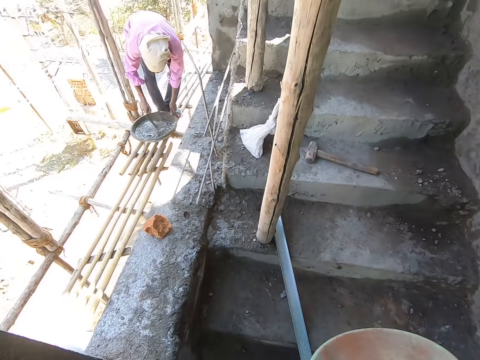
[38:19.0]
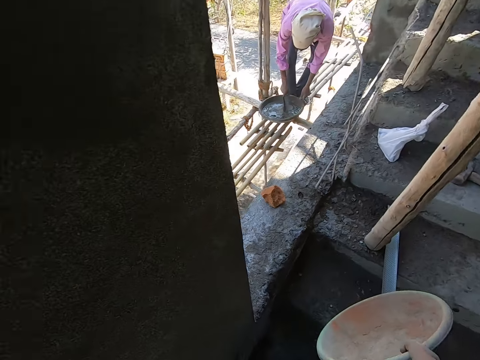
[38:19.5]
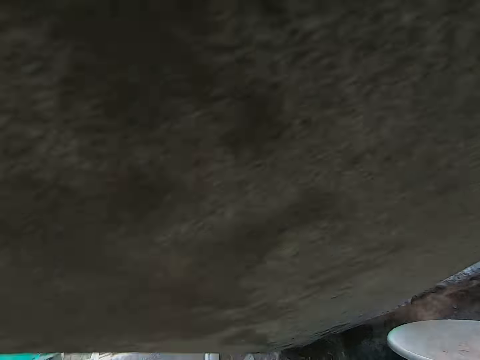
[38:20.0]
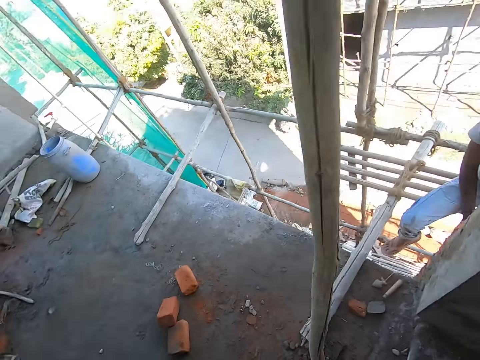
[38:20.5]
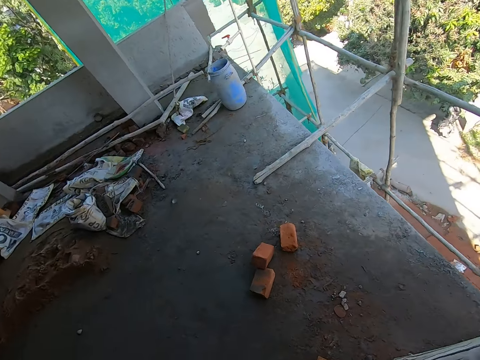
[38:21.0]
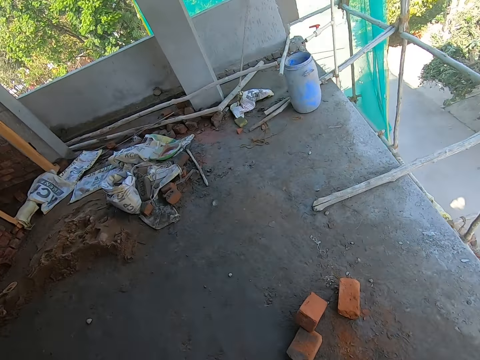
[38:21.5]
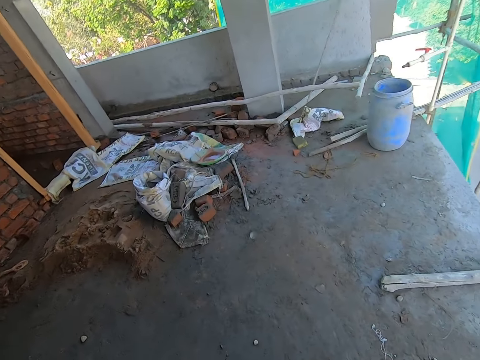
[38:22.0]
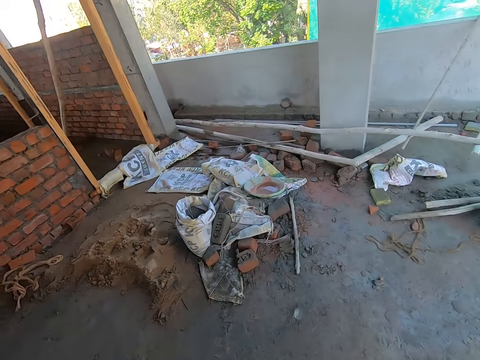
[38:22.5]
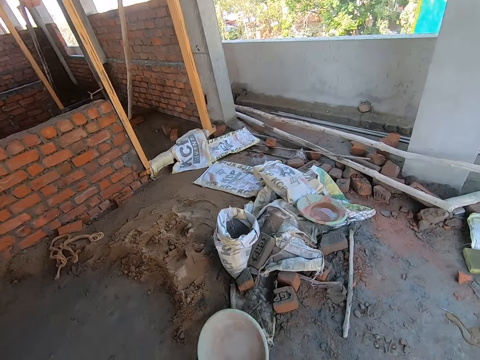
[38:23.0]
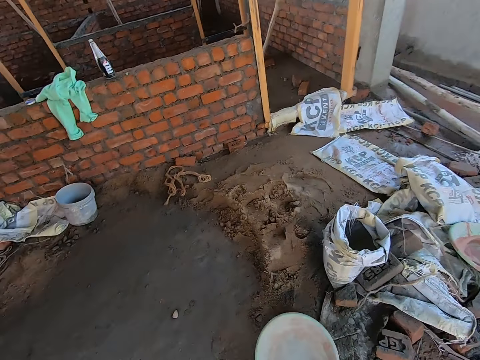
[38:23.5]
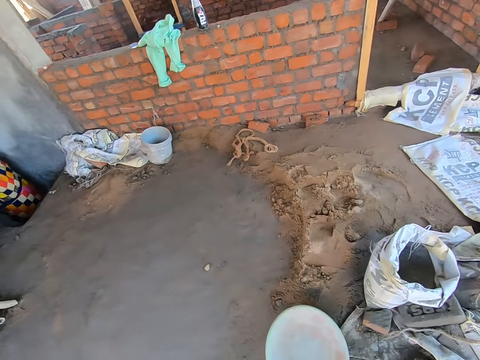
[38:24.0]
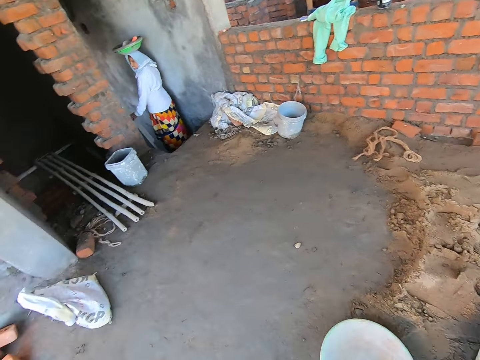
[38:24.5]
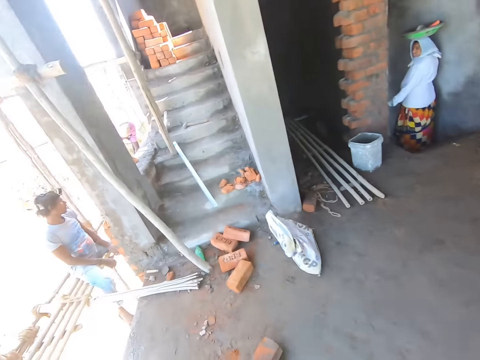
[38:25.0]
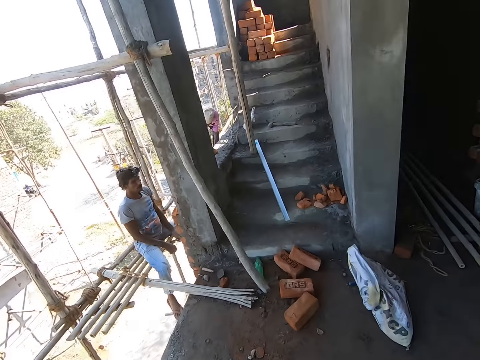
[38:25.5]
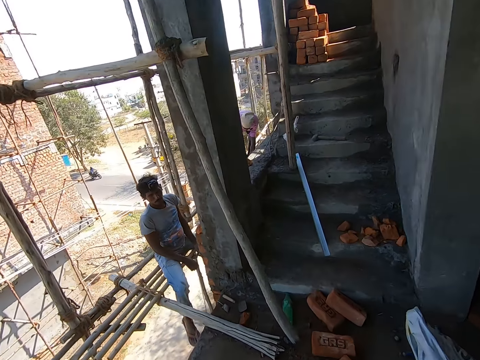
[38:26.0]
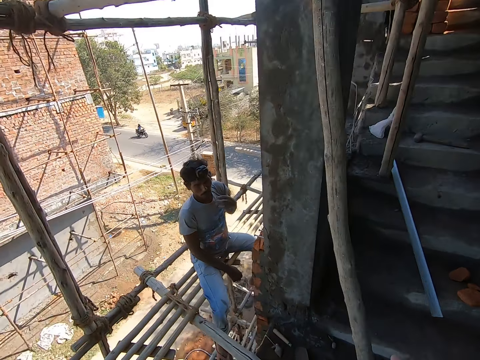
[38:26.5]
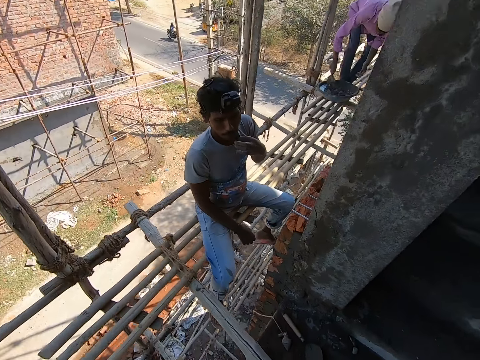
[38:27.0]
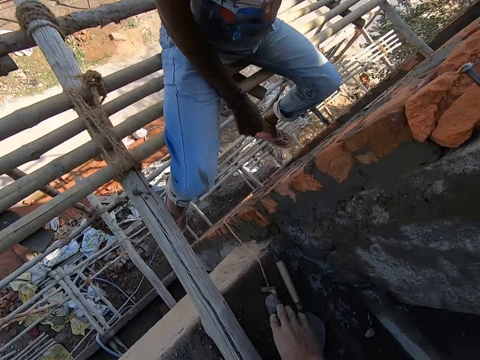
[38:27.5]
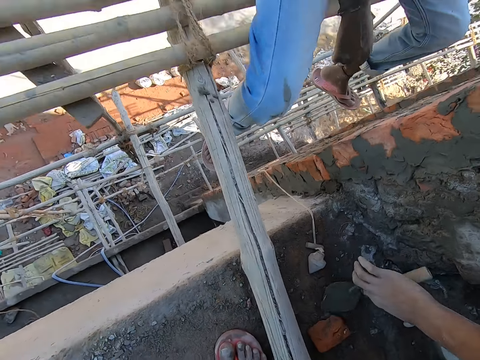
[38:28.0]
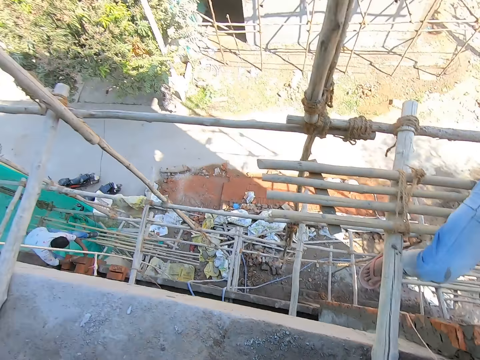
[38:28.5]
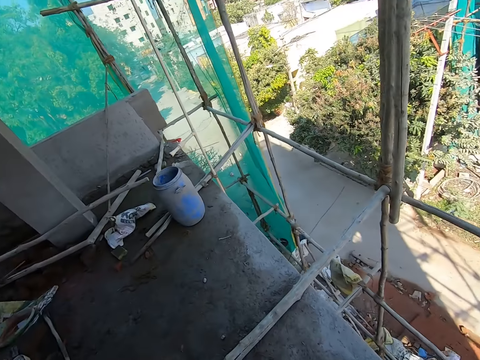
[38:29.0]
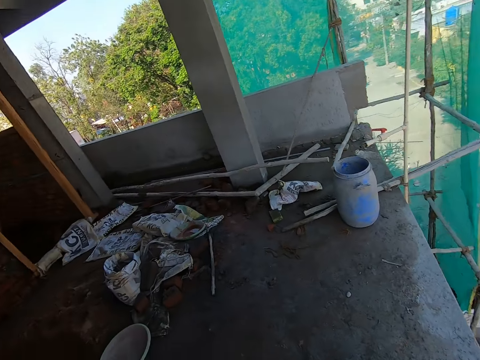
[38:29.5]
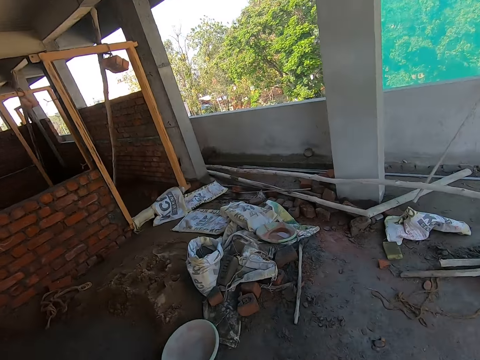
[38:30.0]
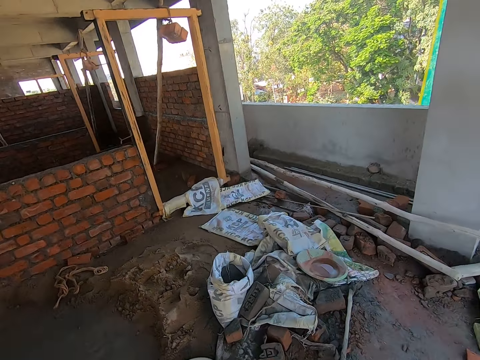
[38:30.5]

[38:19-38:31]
The camera wearer hits the pan in his right hand on the building. He walks around the site. He drops the pan in his right hand on the floor. A man touches his chin with his right hand. The camera wearer picks a brick trowel from the building top with his left hand. He walks towards the bag of cement from the building with the trowel in his right hand.

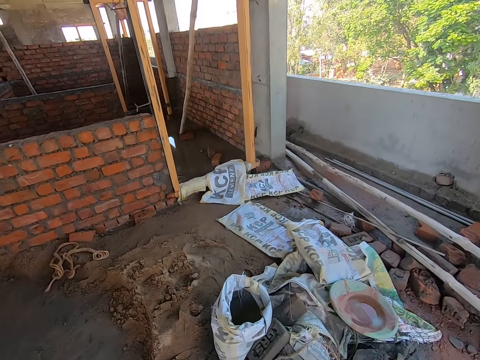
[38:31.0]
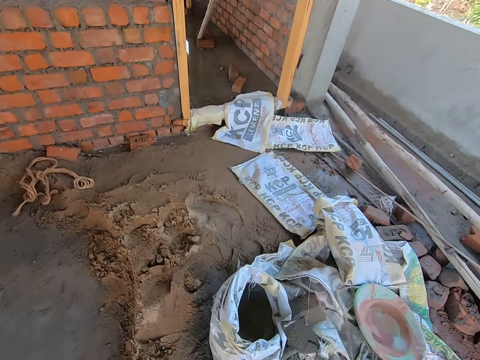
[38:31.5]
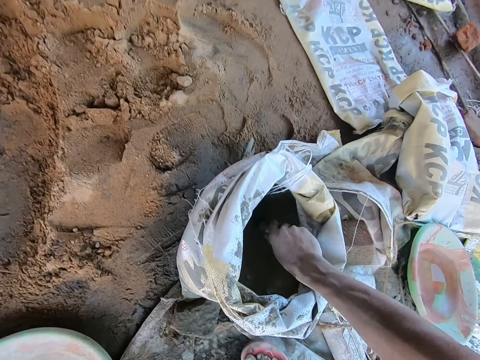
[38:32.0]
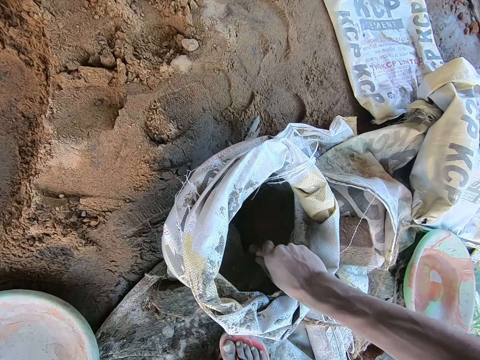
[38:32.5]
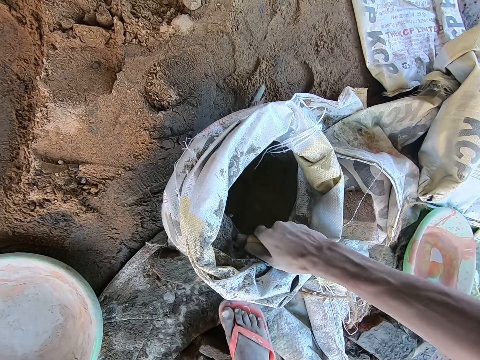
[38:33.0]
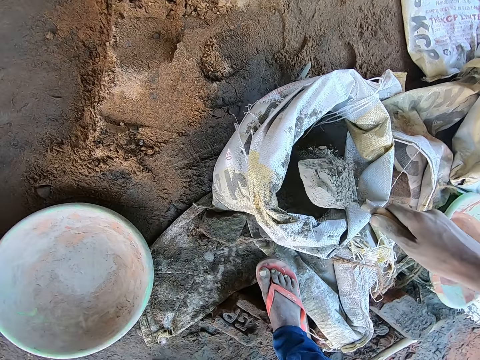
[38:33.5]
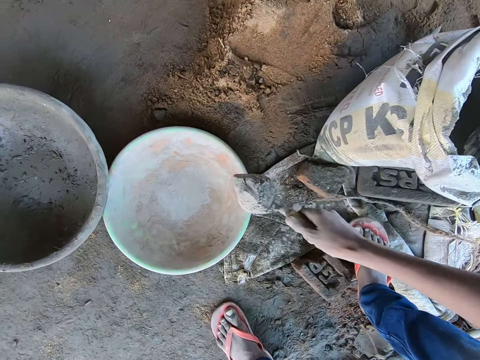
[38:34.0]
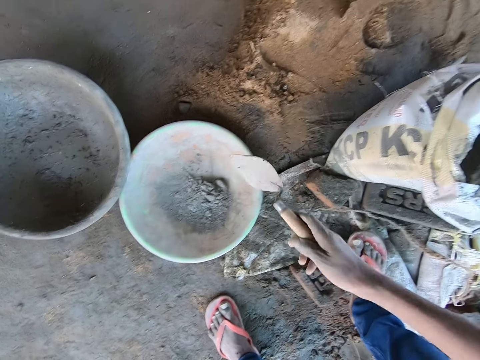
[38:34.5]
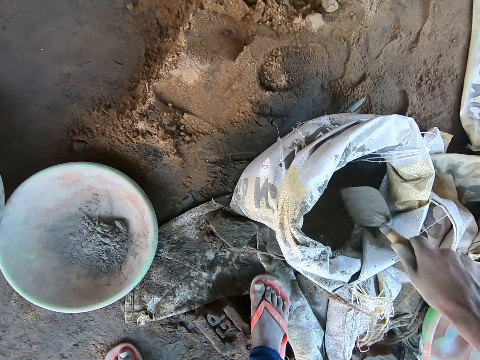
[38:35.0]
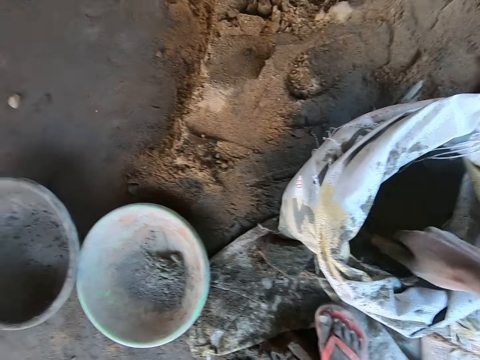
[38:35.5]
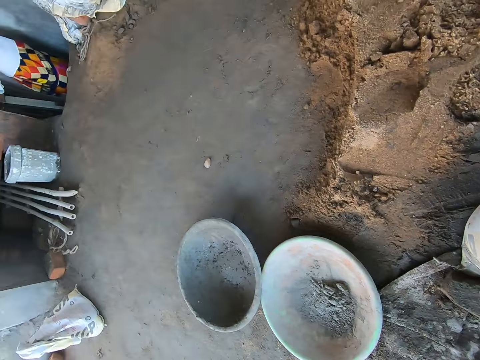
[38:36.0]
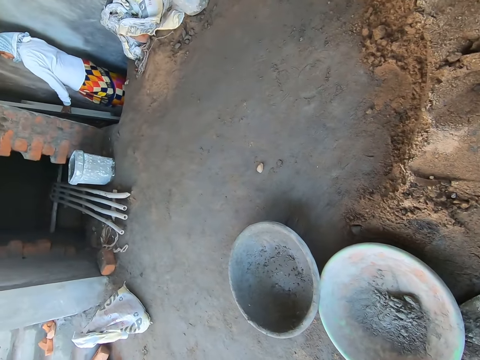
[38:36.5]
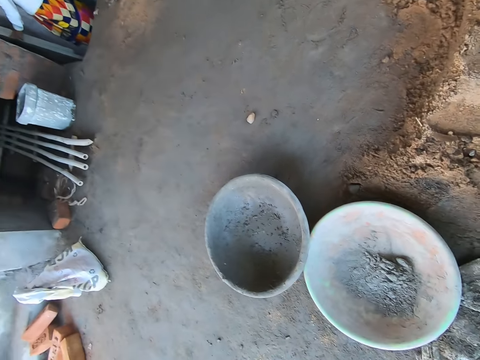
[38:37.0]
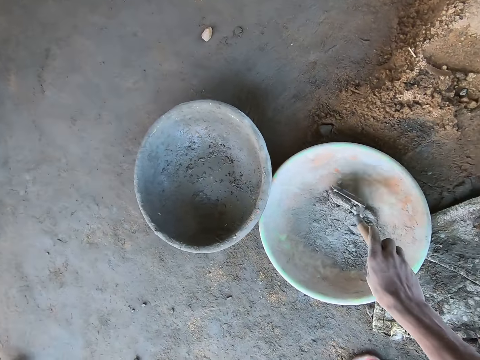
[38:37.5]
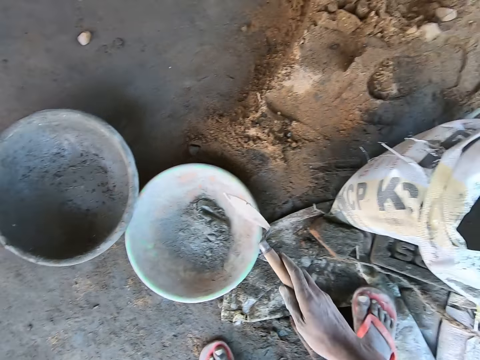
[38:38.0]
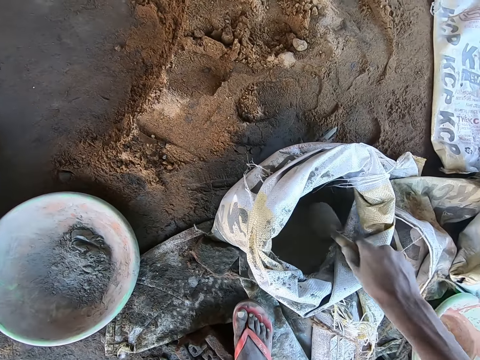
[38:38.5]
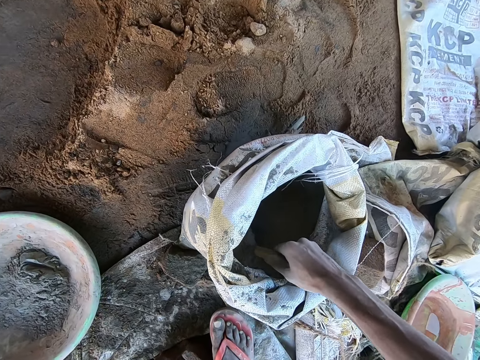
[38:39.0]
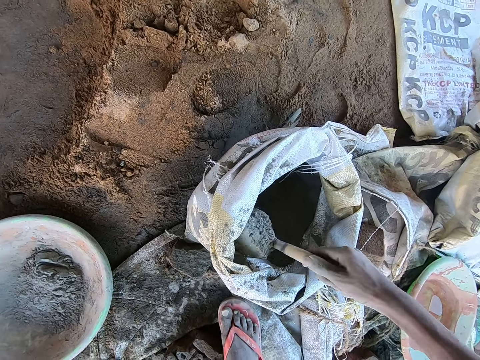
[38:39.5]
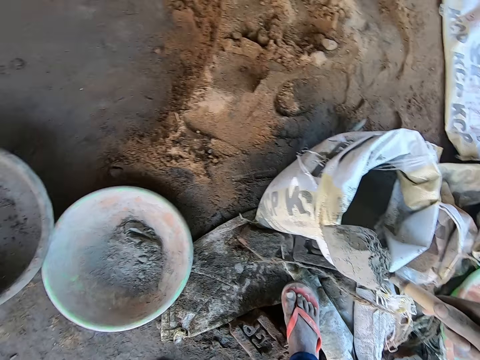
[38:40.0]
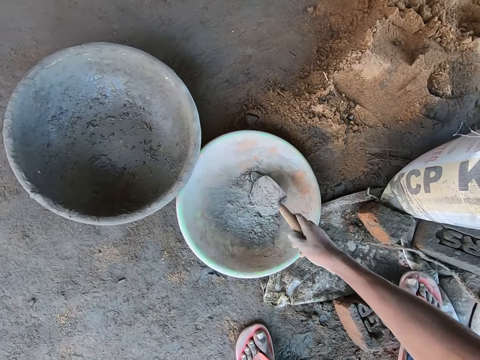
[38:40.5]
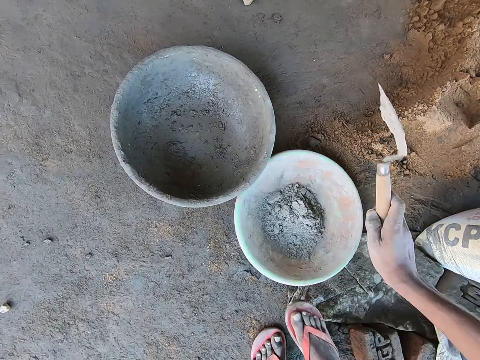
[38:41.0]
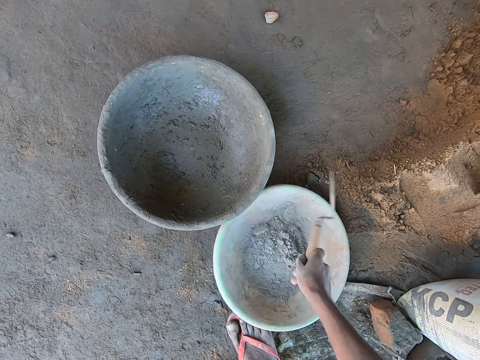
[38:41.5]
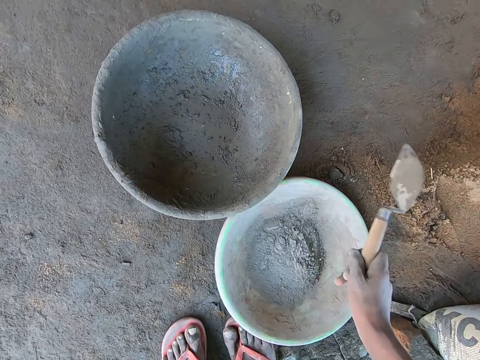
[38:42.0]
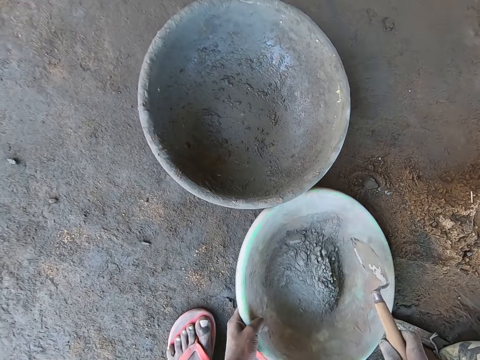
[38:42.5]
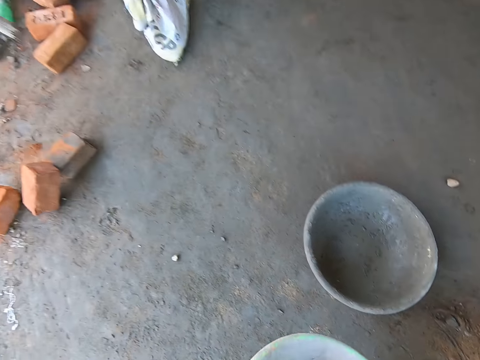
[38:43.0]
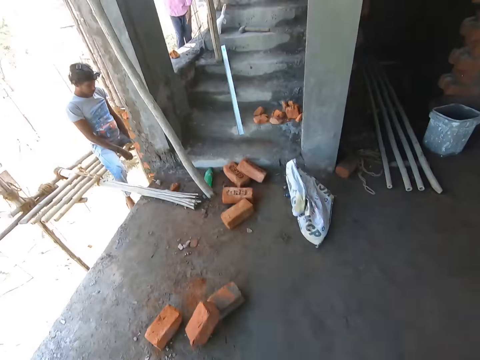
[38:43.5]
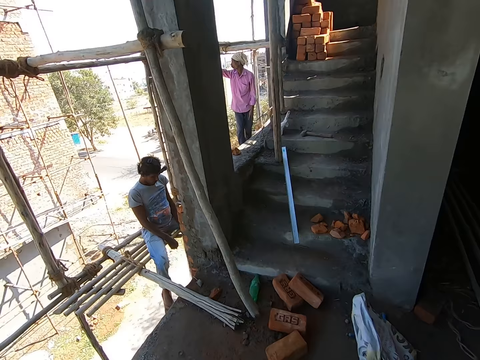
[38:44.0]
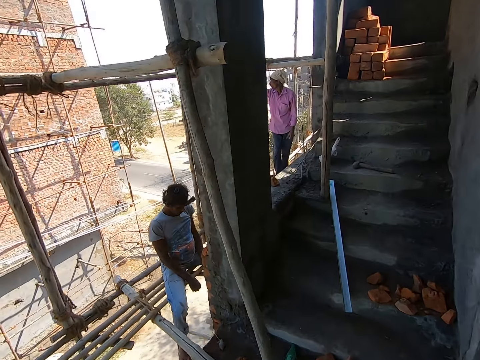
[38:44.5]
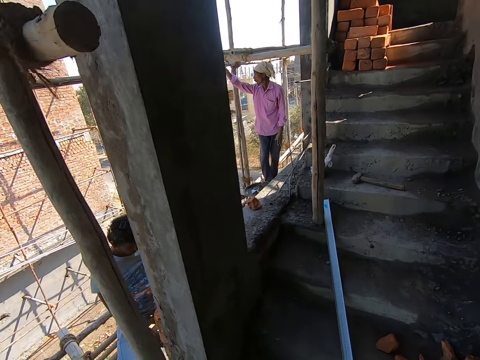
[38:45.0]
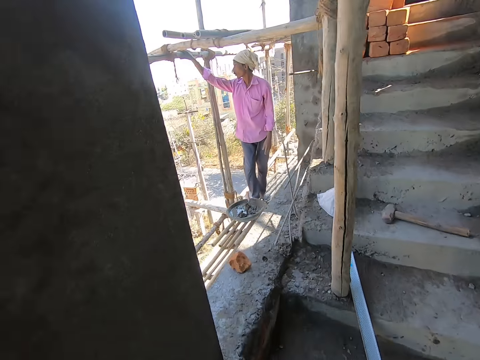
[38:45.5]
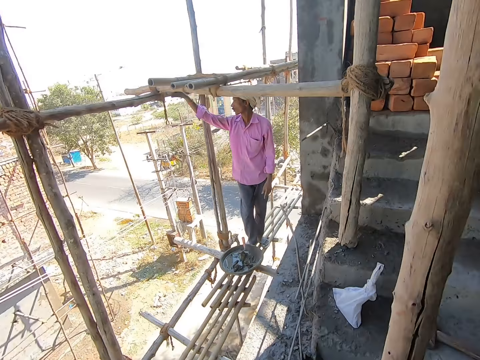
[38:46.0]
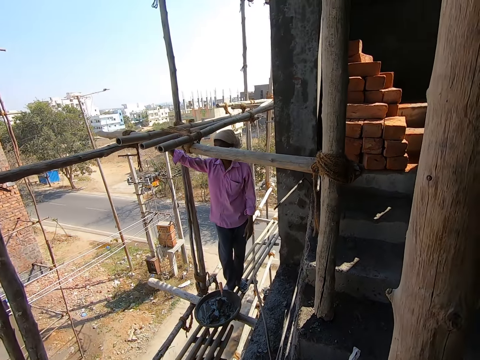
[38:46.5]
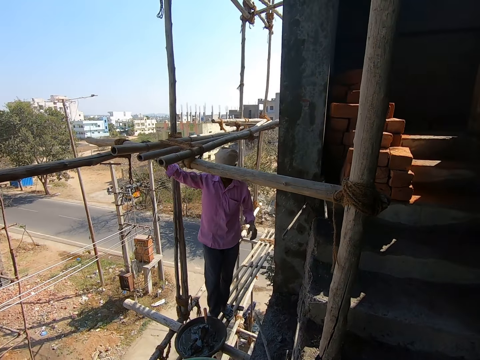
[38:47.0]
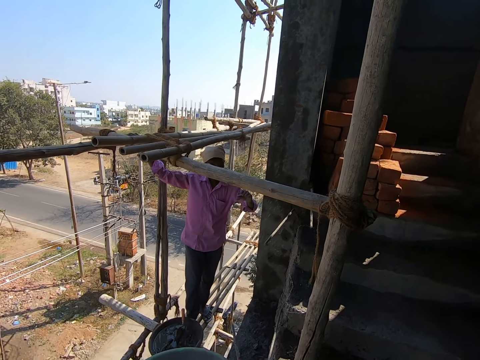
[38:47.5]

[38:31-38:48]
The camera wearer walks around the site. He scoops some cement from the bag of cement with the trowel in his right hand. He pours the cement on the trowel in his right hand into the pan on the floor. He scoops some cement from the bag of cement with the trowel in his right hand. He pours the cement on the trowel in his right hand into the pan on the floor. He scoops some cement from the bag of cement with the trowel in his right hand. He pours the cement on the trowel in his right hand into the pan on the floor. He hits the trowel in his right hand on the pan on the floor. He picks the pan from the floor with his left hand. He walks towards the building with the pan in his left hand. He climbs the stairs in the building. A man stands on the wooden seat at the building. The camera wearer converses with the man.
